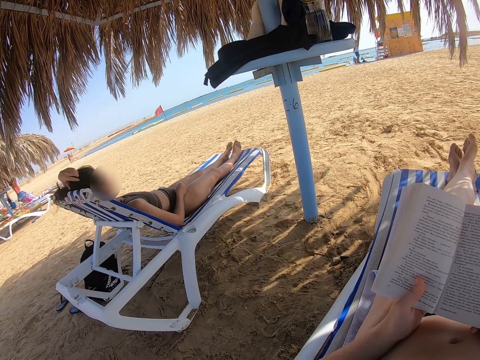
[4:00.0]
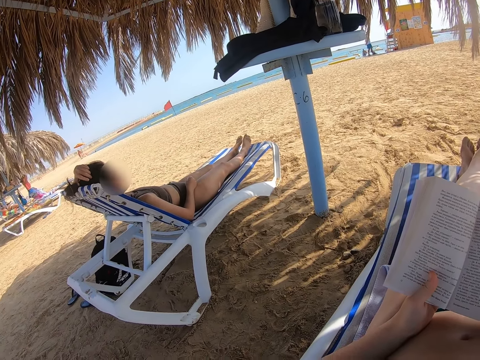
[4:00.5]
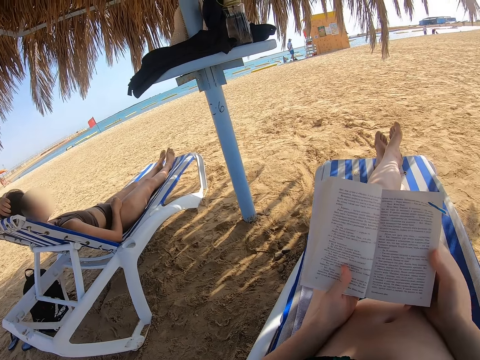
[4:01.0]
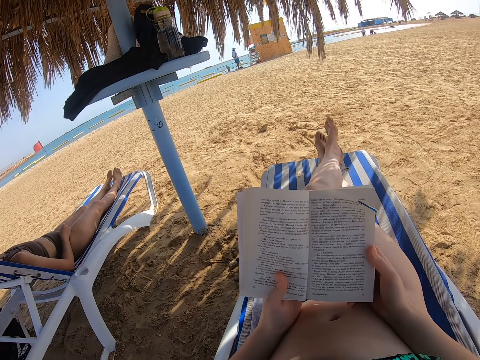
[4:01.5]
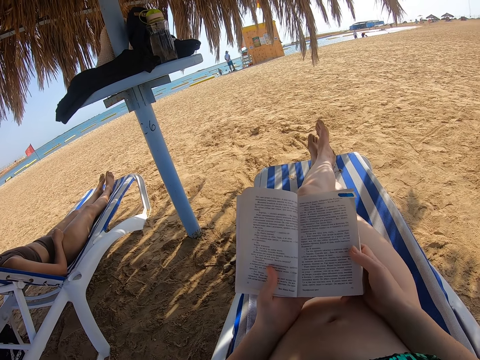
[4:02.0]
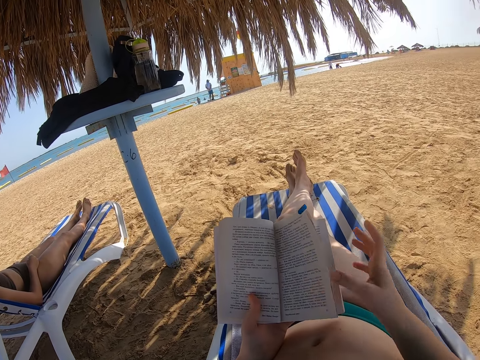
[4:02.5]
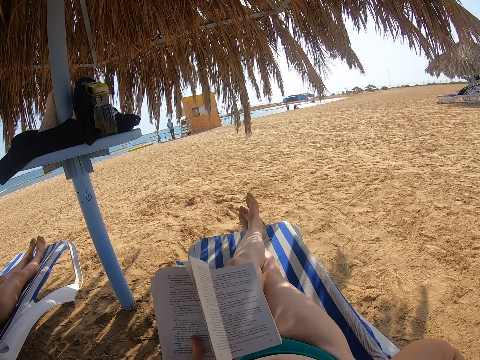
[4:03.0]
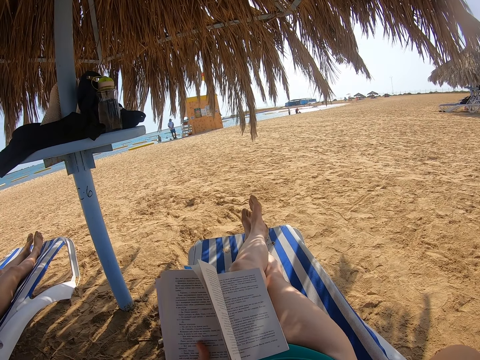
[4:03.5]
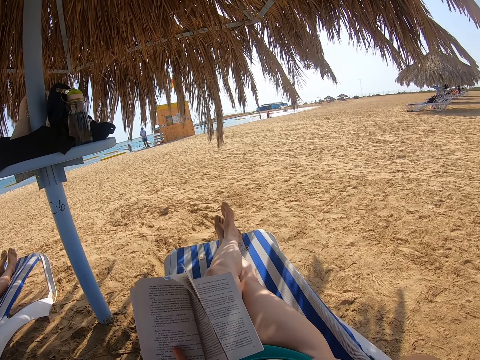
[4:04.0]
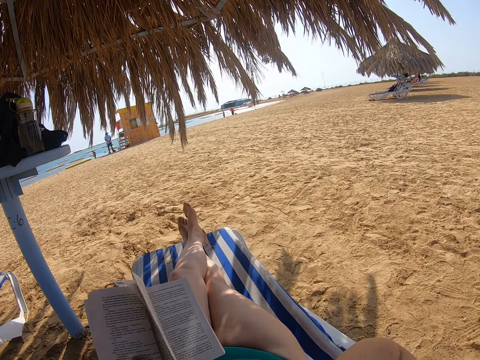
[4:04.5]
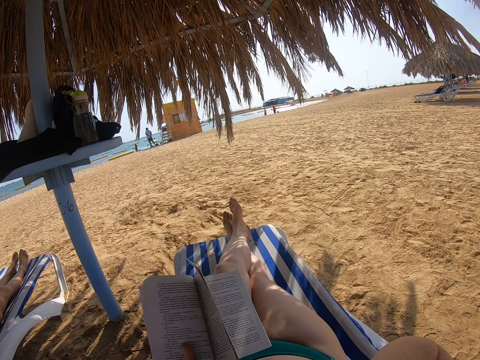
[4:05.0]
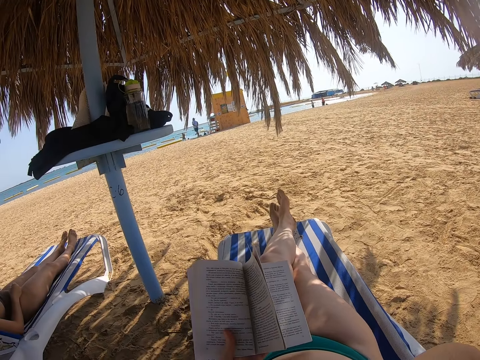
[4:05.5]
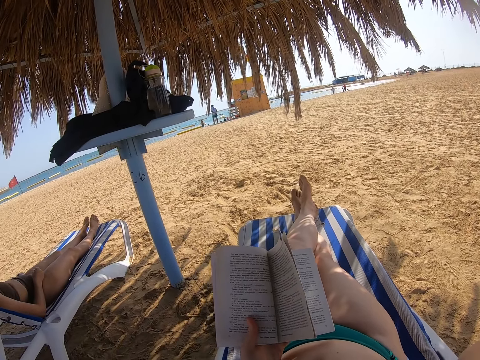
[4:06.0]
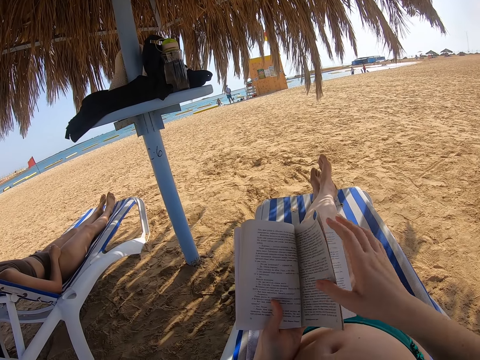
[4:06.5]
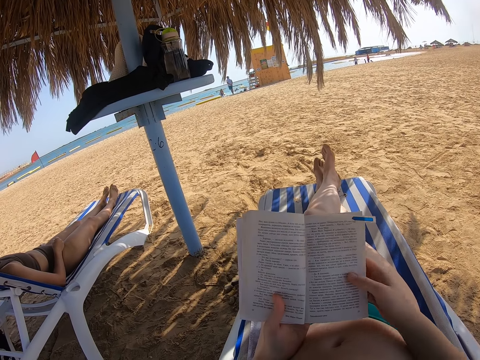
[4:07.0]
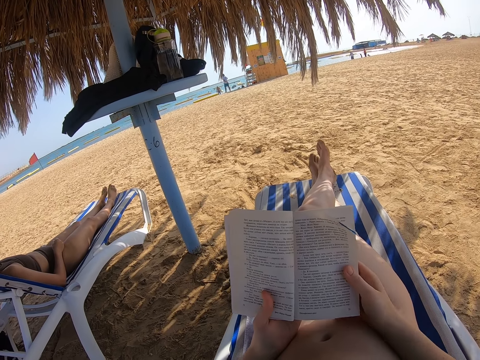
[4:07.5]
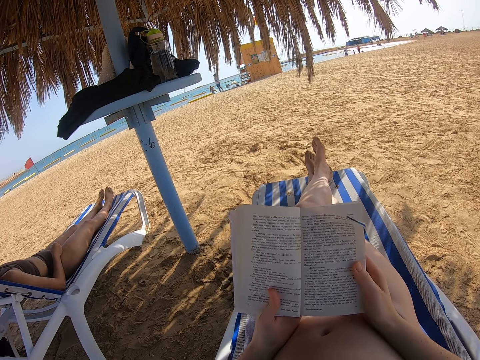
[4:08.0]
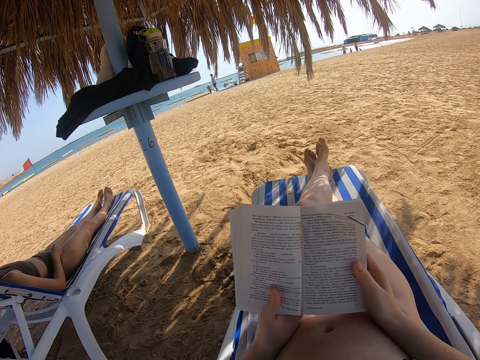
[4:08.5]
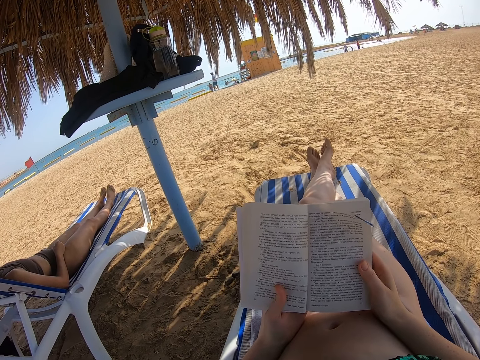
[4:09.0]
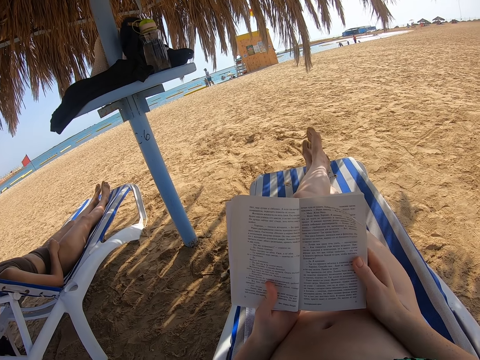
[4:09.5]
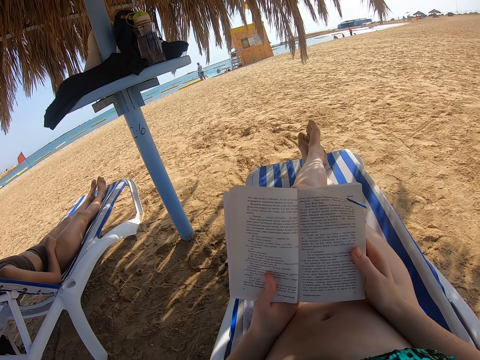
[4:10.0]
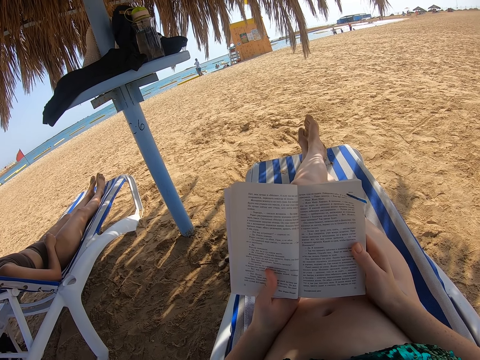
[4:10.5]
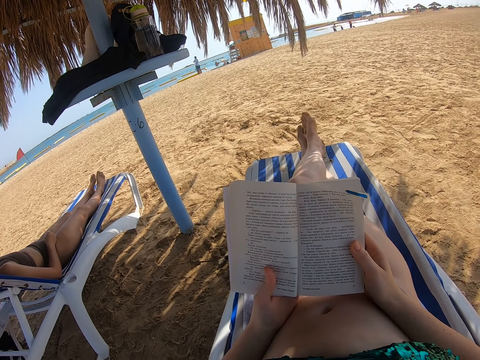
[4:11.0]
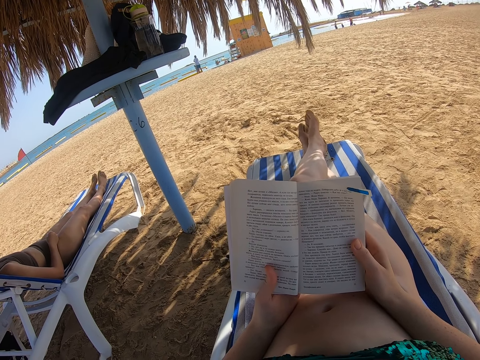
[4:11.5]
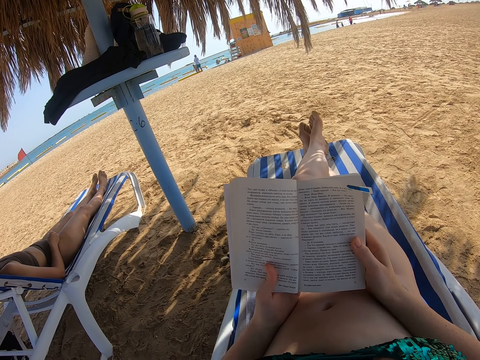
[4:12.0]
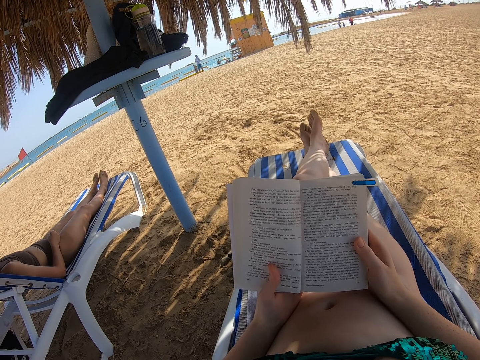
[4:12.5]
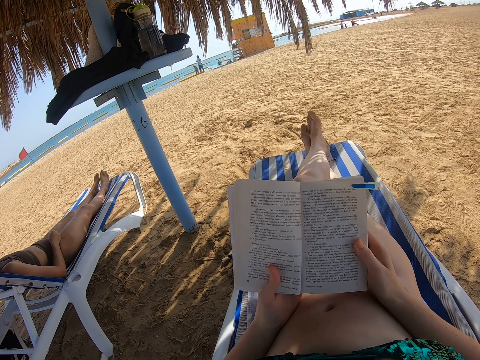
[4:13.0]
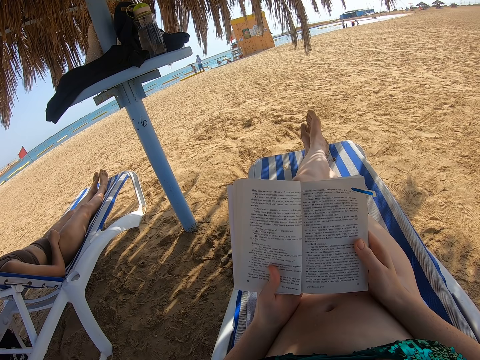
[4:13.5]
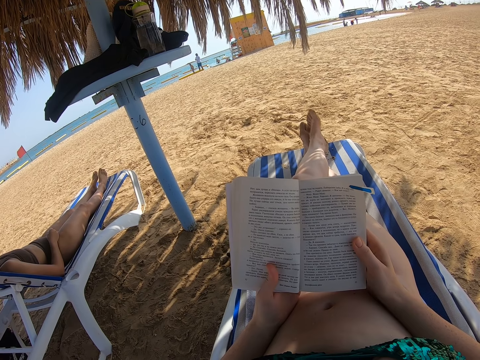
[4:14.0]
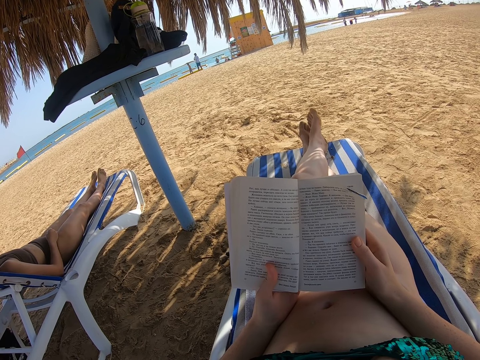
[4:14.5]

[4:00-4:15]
The camera wearer reads the book. They scratch the face and raise the right hand towards something. They hold the book with both hands, withdraw the right hand from something, and read the book.

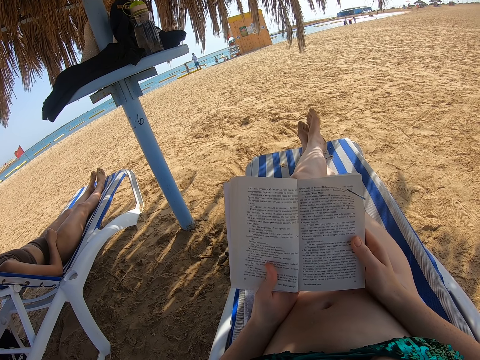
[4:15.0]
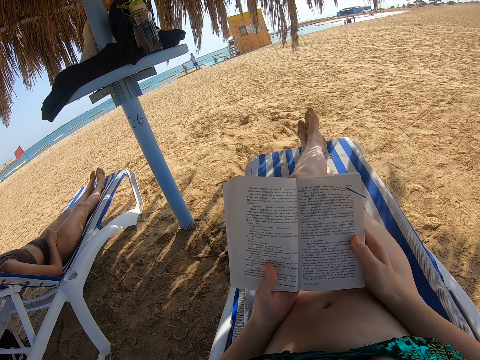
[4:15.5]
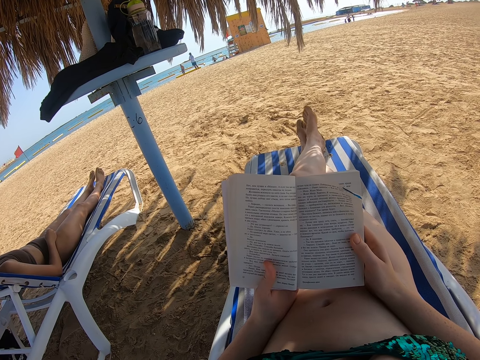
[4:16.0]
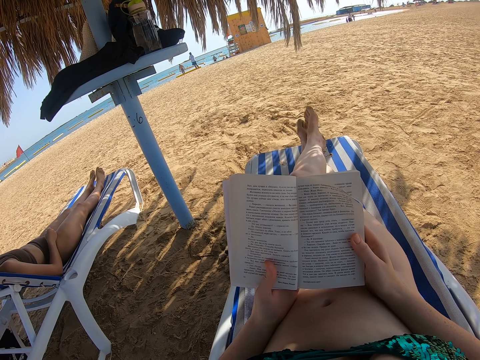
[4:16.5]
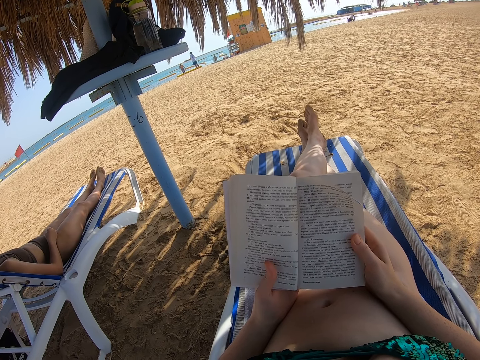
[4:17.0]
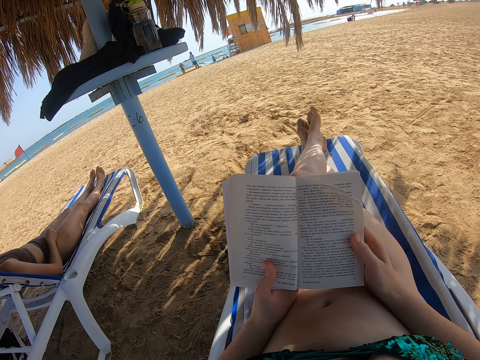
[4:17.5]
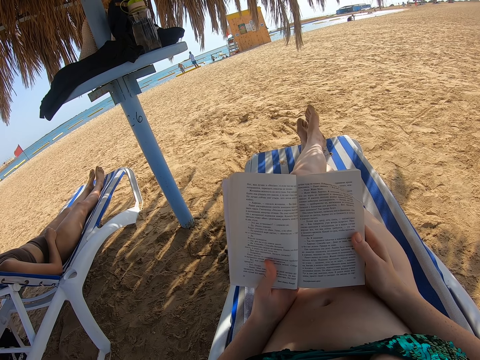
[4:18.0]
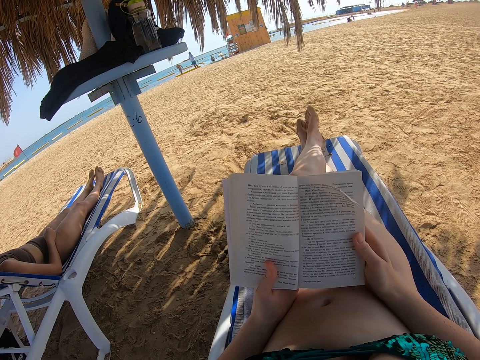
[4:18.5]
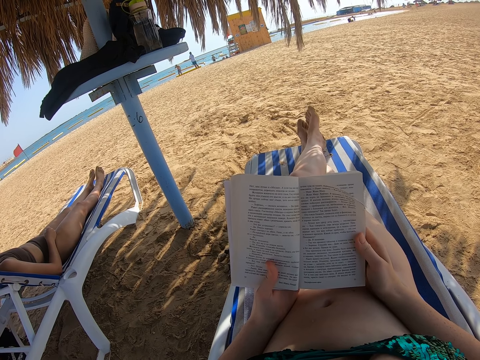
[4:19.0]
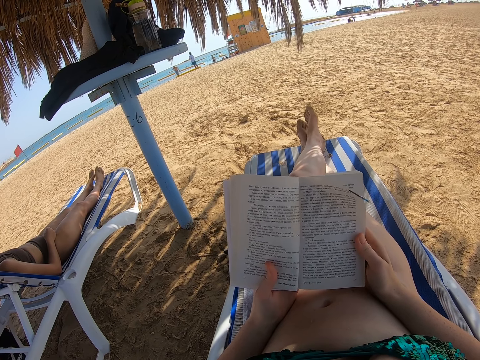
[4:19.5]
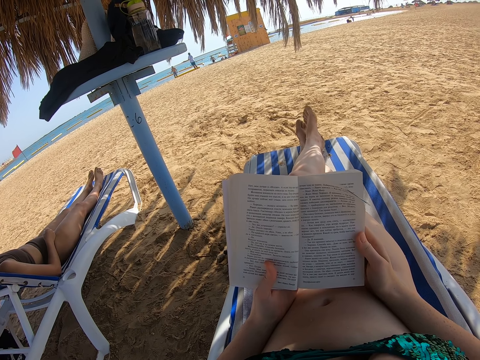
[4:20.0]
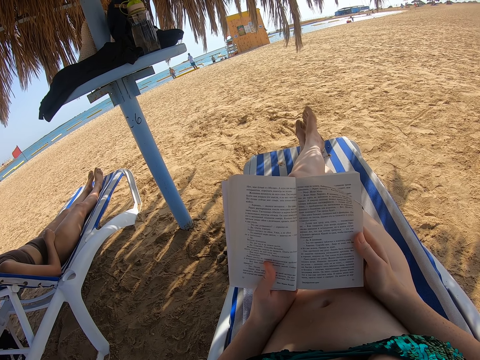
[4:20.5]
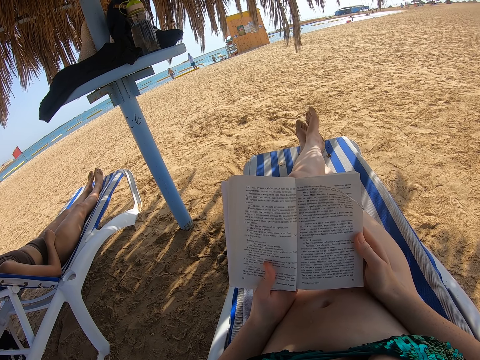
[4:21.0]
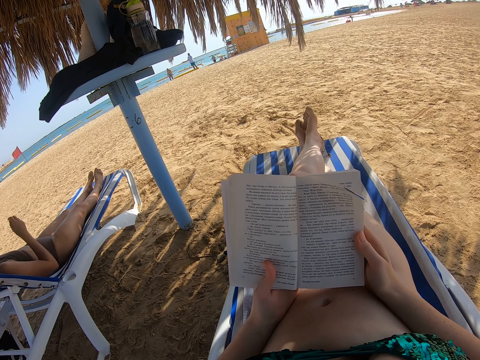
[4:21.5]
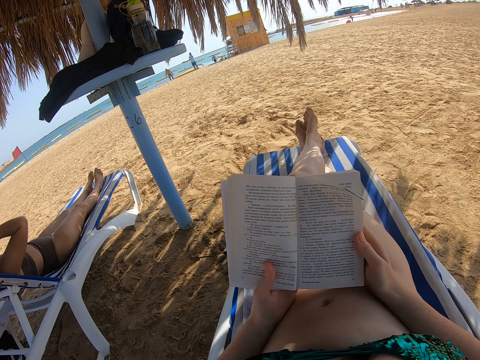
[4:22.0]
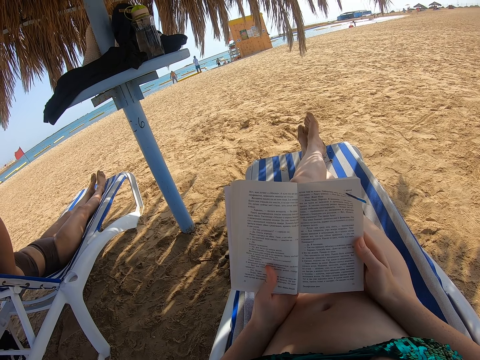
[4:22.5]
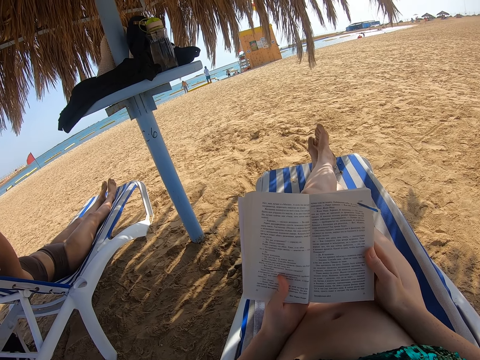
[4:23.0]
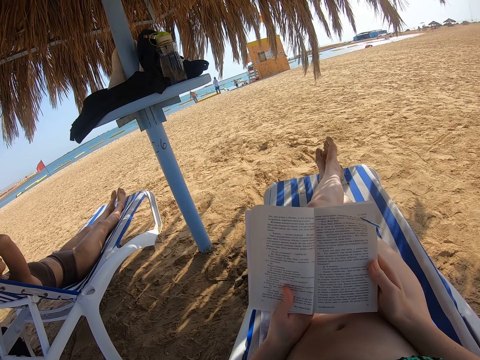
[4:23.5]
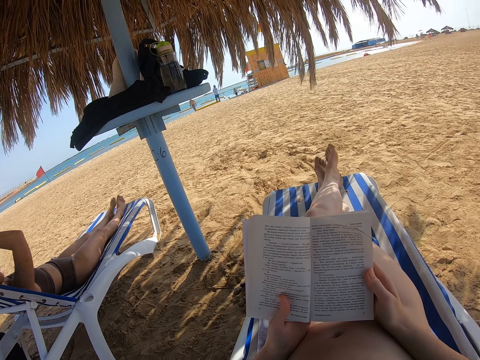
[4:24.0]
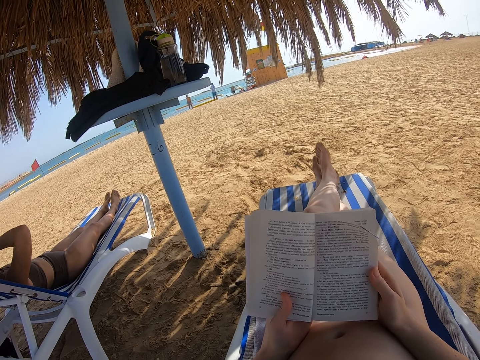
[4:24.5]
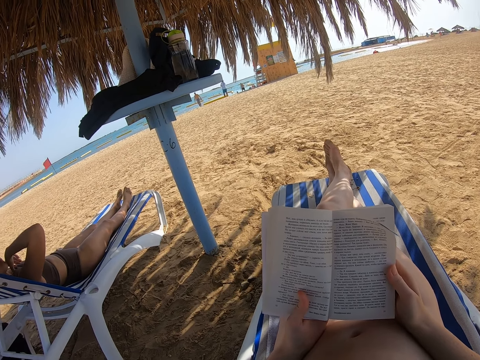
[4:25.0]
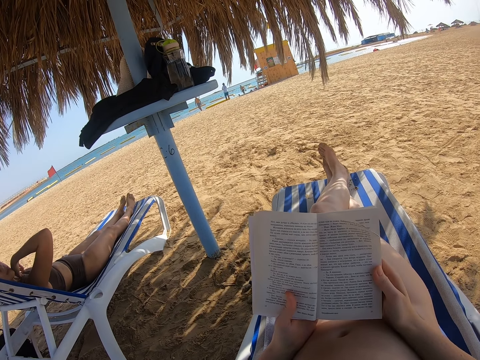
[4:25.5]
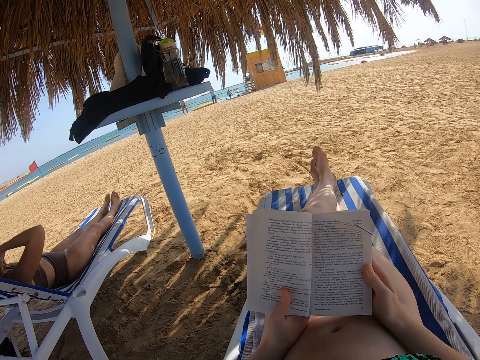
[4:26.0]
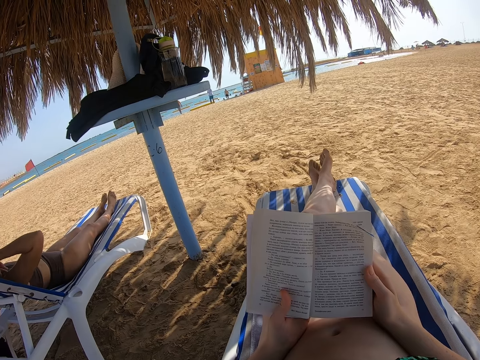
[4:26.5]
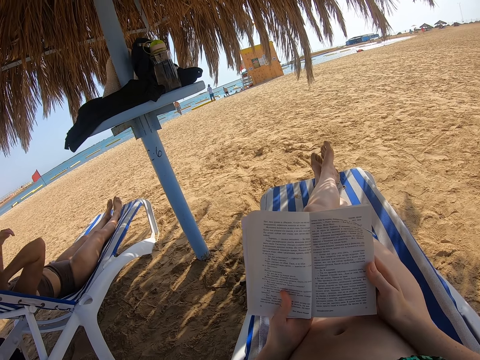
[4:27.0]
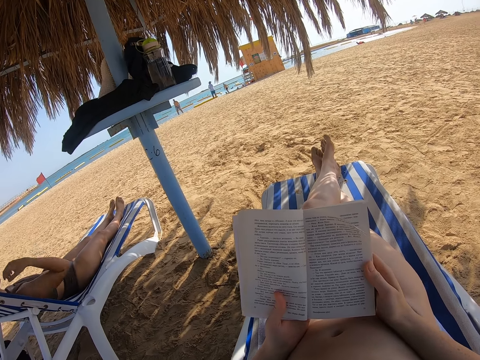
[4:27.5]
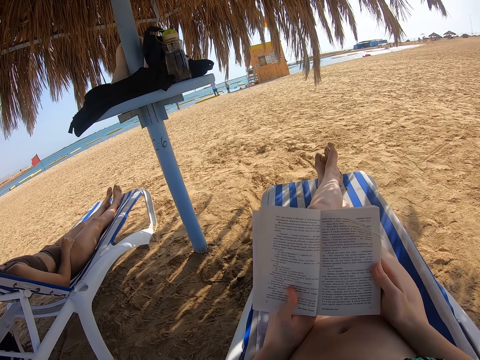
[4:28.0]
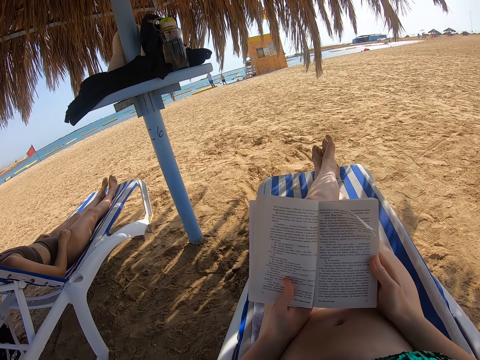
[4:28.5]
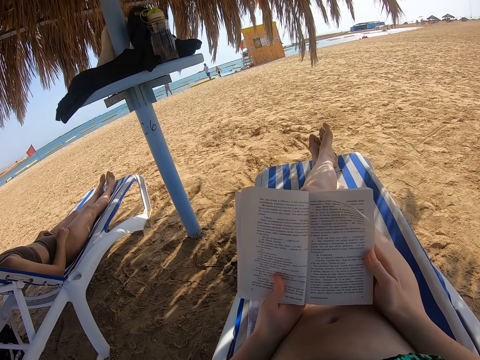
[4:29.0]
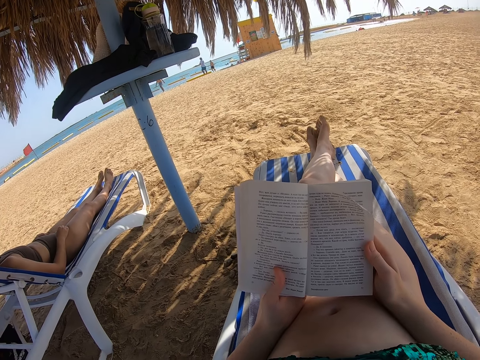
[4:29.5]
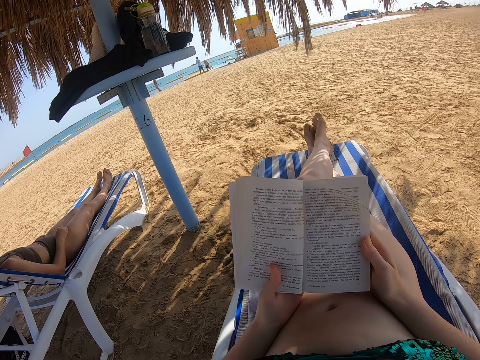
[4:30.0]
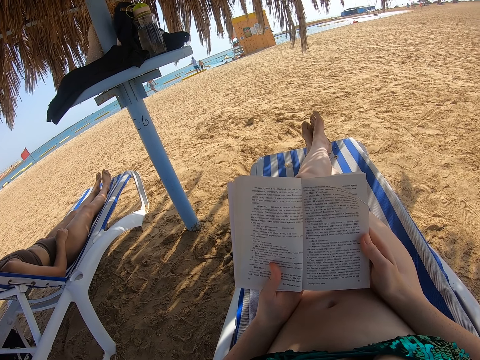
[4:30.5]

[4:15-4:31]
A lady scratches the body.
